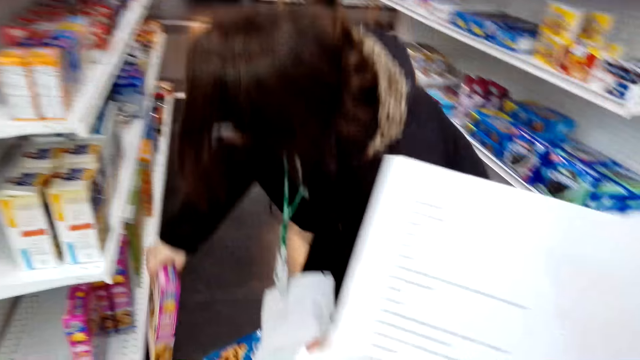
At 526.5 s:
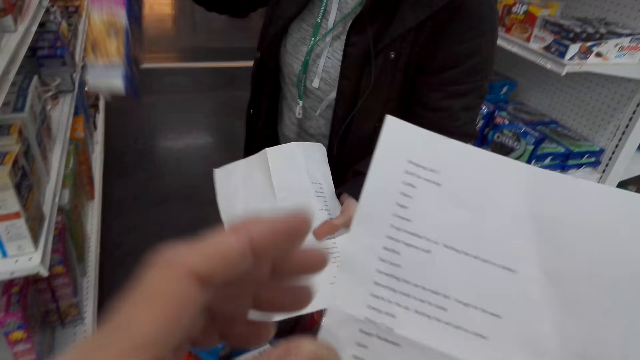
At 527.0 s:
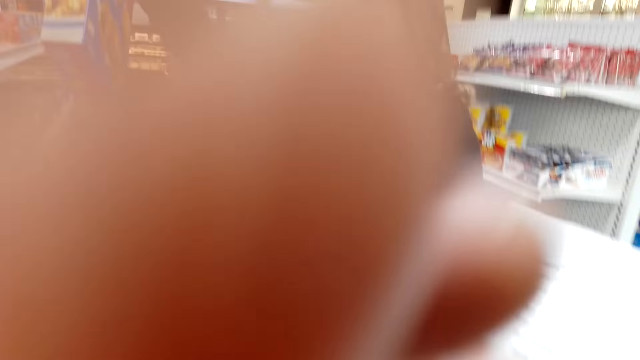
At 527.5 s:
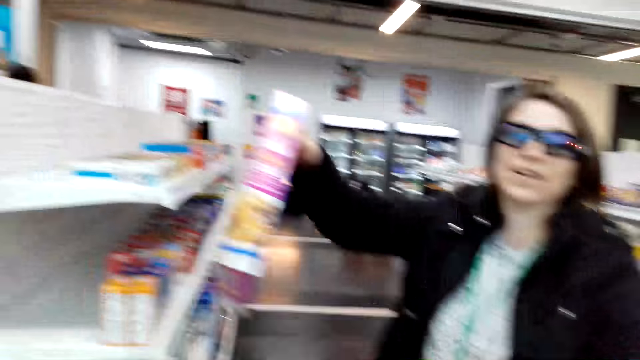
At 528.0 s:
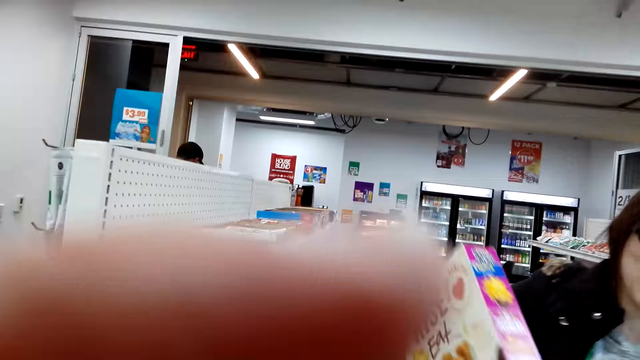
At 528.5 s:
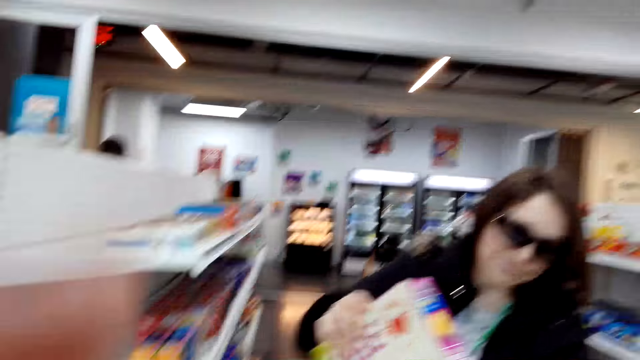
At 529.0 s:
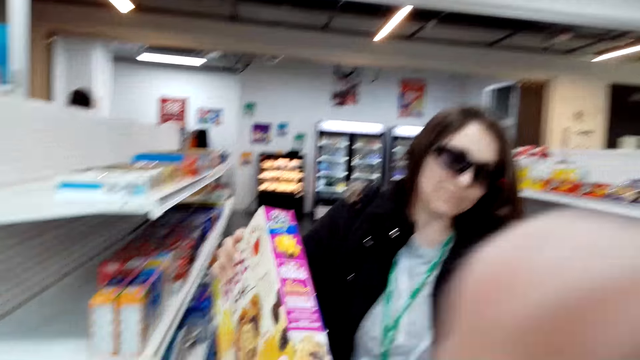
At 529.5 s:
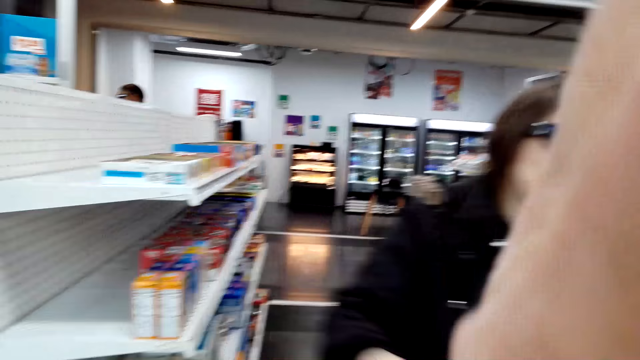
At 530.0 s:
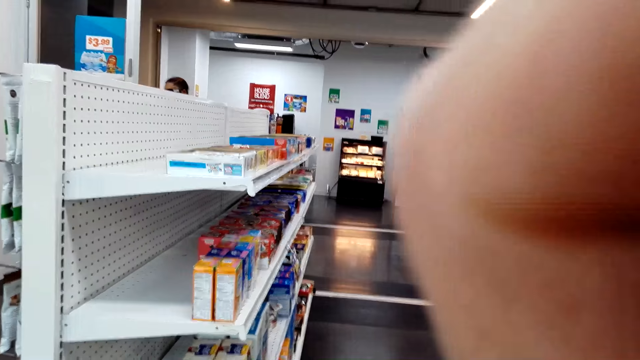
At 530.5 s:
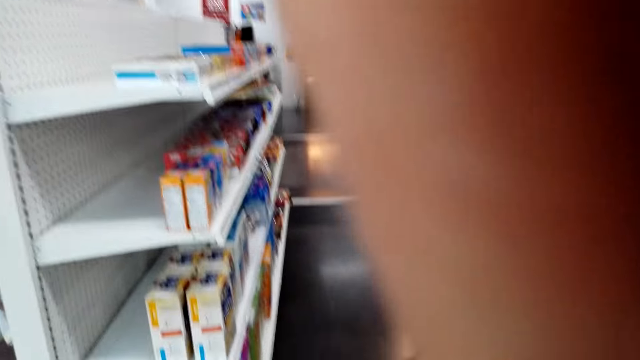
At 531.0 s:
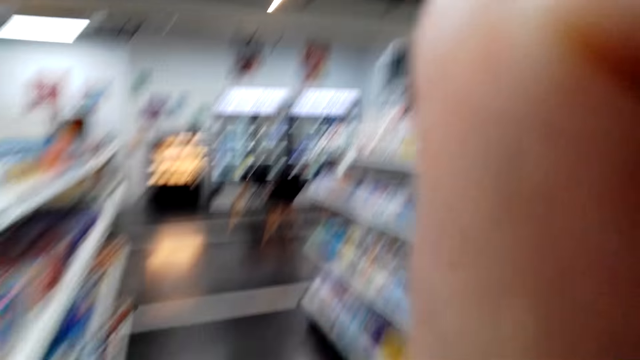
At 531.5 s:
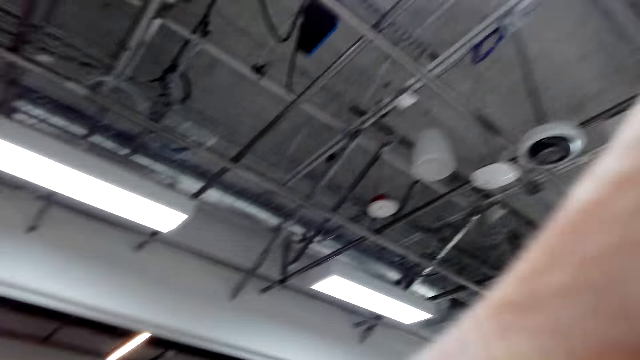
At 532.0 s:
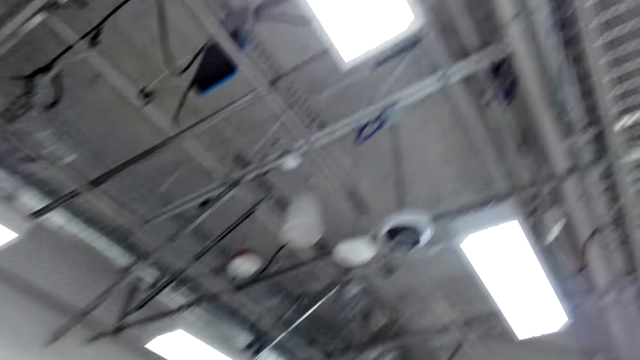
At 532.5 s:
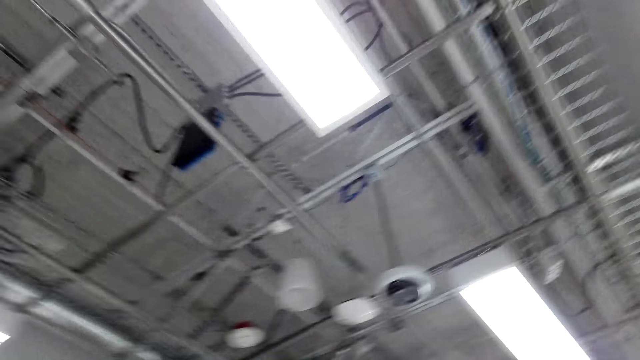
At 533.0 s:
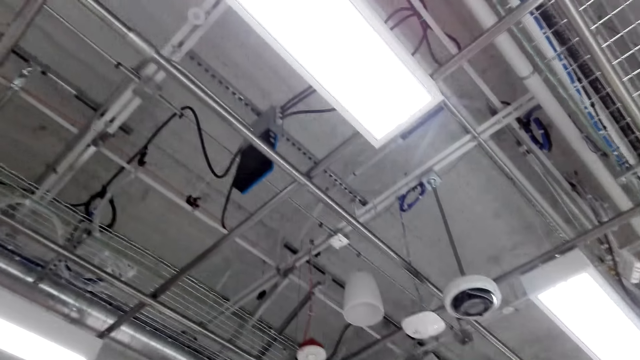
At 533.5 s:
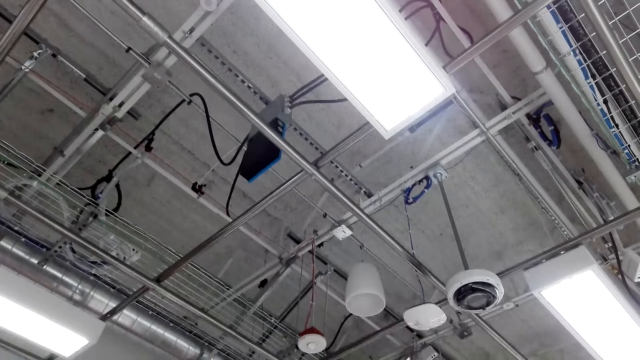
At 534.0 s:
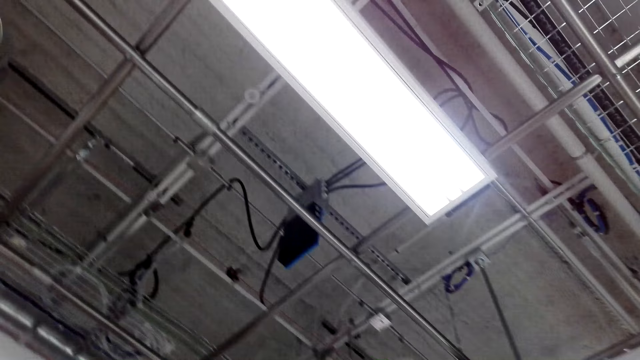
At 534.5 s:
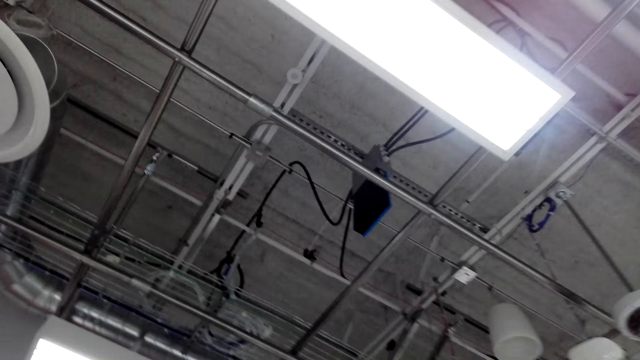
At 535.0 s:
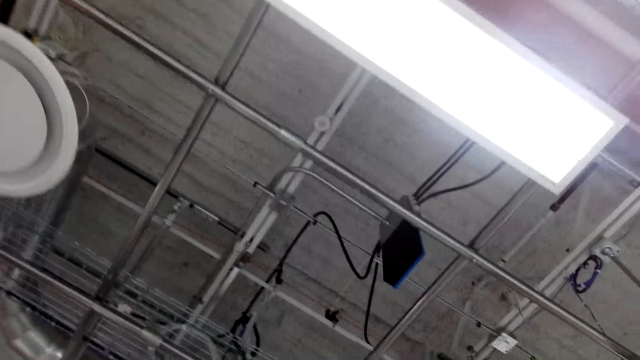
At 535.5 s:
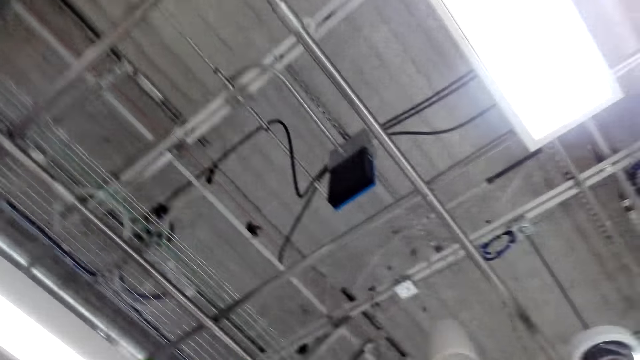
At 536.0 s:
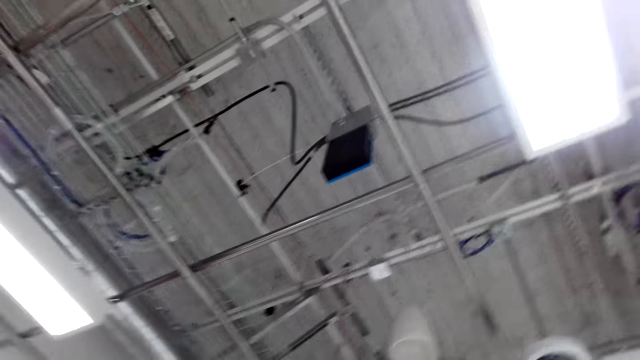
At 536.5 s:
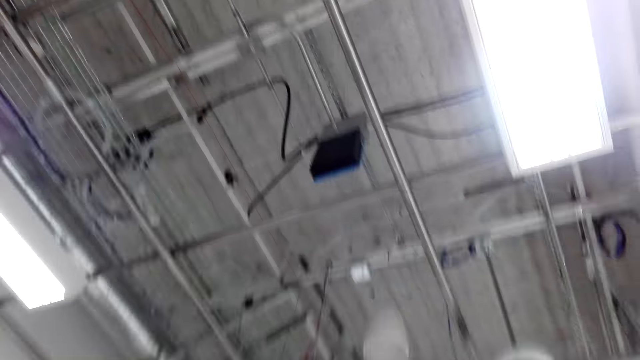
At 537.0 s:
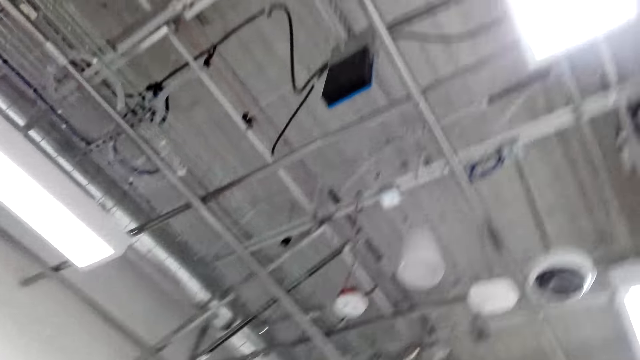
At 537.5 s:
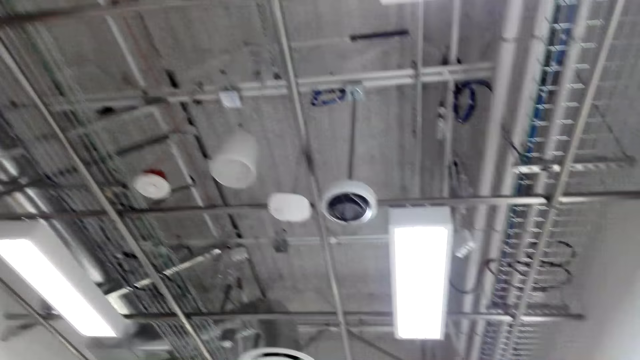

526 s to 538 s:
The camera wearer holds the camera. A woman talks to the camera wearer. The camera wearer holds the camera. The woman talks to the camera wearer. The camera wearer stares at the roof. The woman talks to the camera wearer.

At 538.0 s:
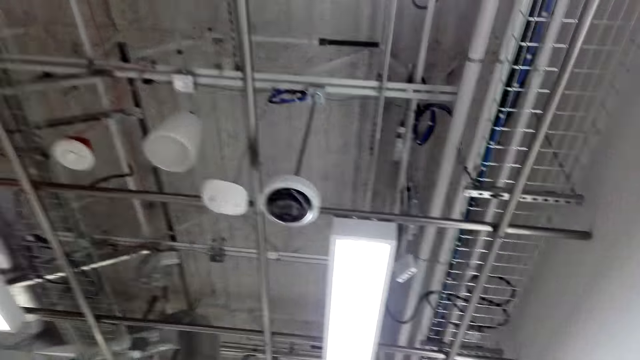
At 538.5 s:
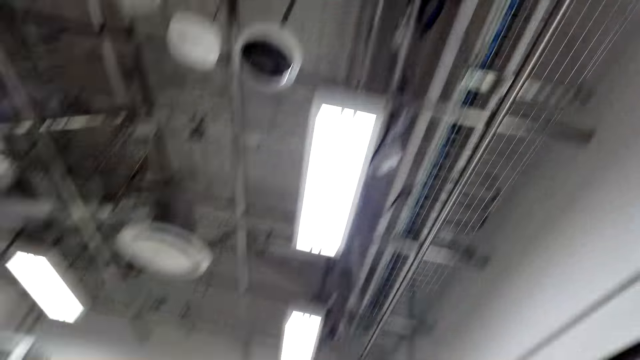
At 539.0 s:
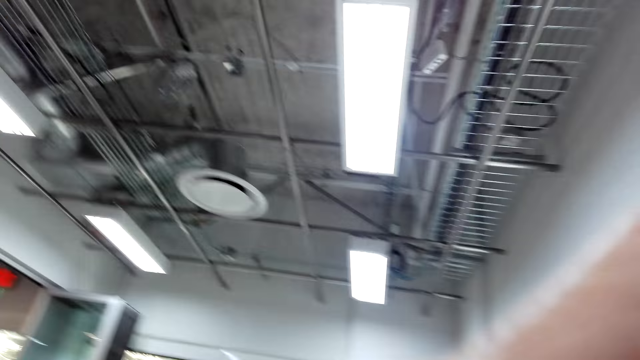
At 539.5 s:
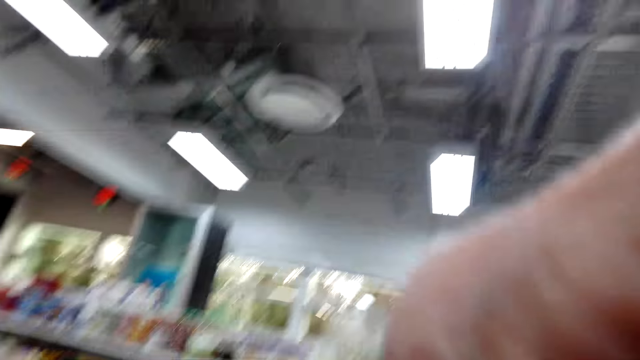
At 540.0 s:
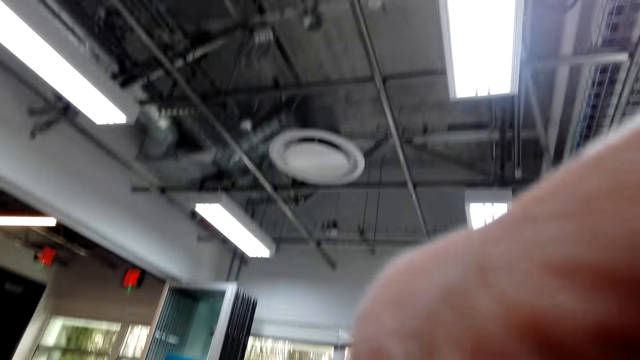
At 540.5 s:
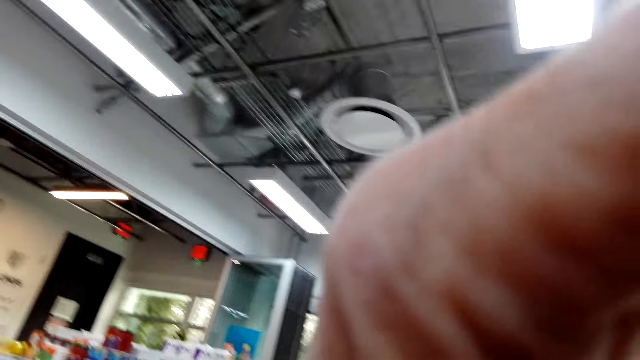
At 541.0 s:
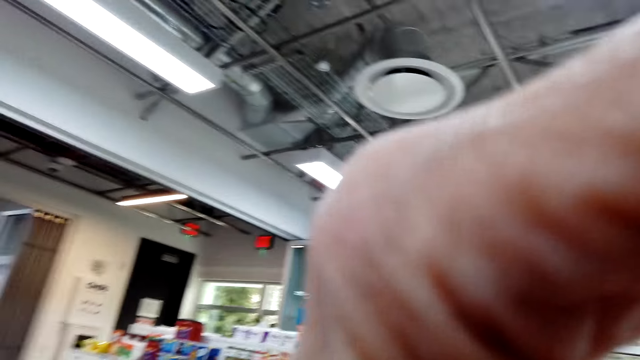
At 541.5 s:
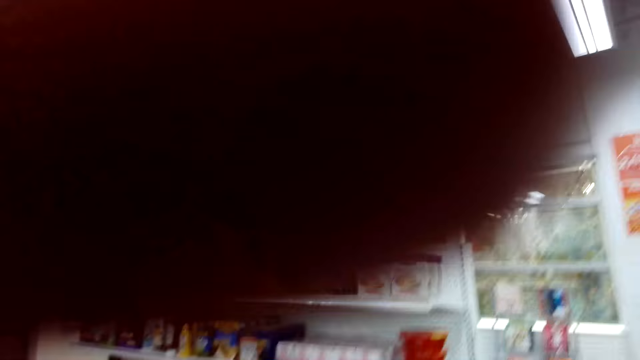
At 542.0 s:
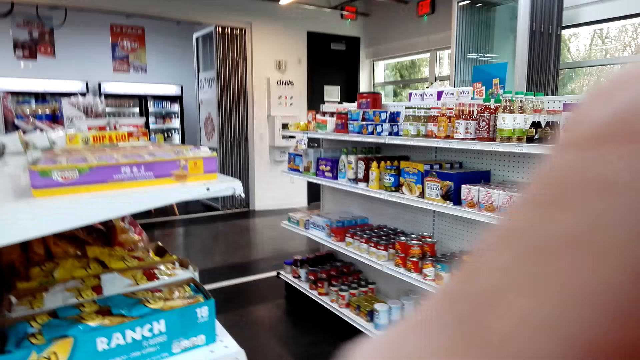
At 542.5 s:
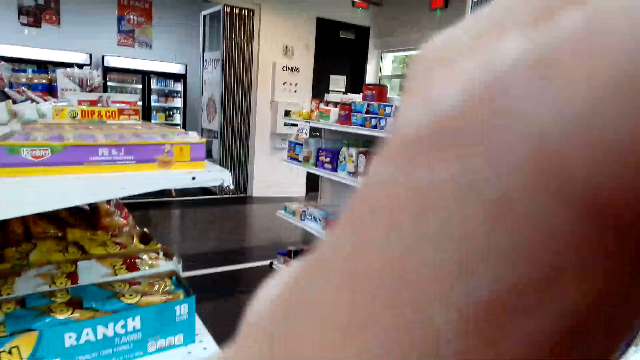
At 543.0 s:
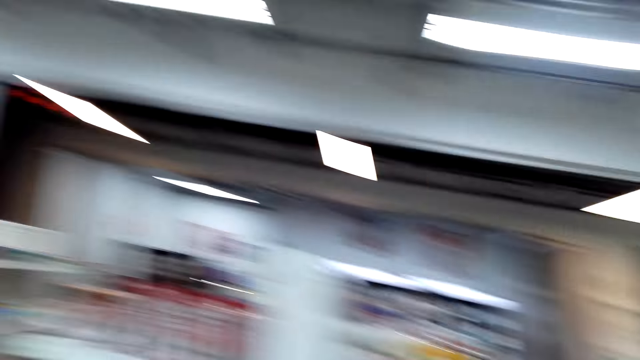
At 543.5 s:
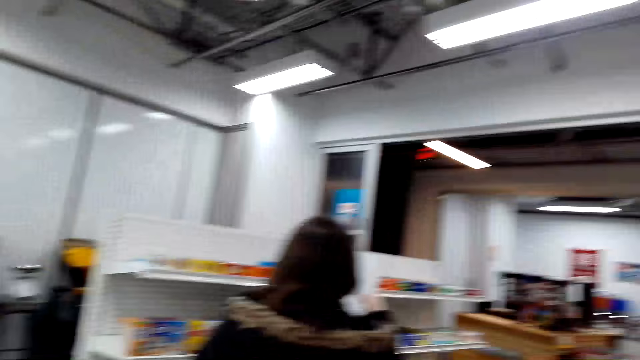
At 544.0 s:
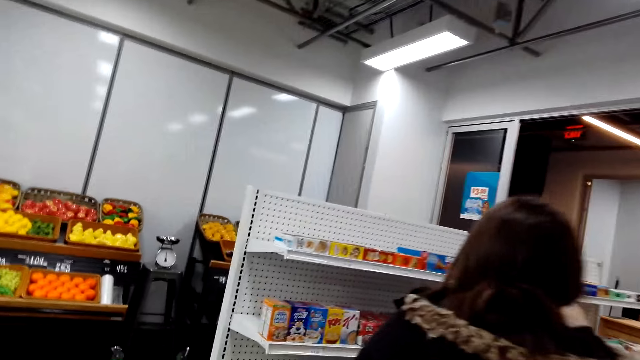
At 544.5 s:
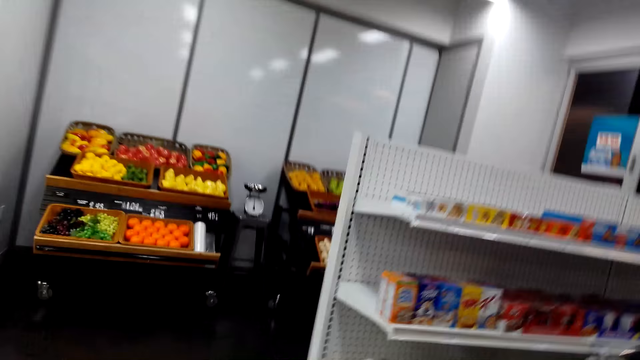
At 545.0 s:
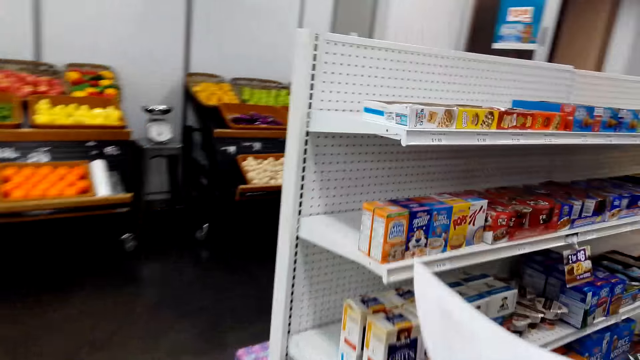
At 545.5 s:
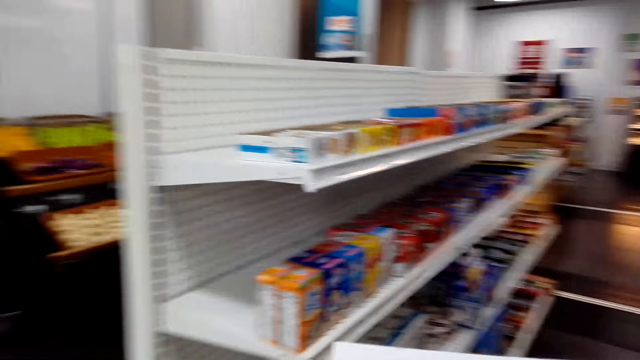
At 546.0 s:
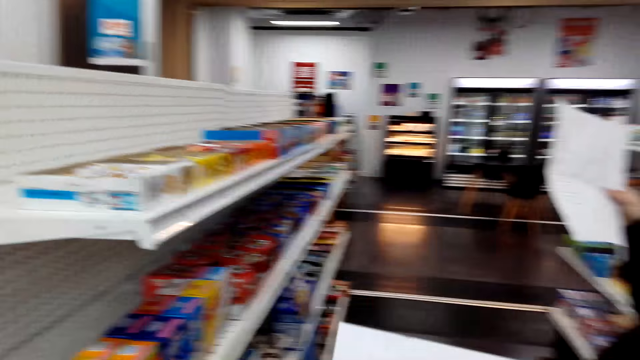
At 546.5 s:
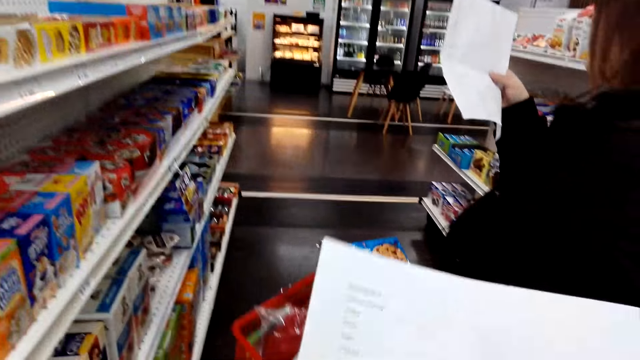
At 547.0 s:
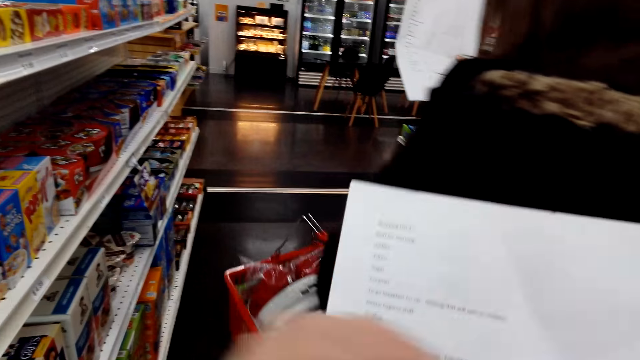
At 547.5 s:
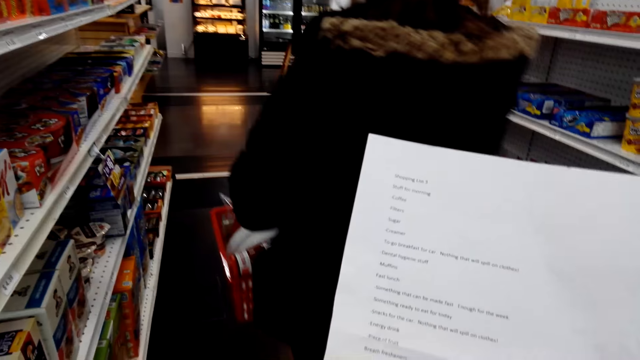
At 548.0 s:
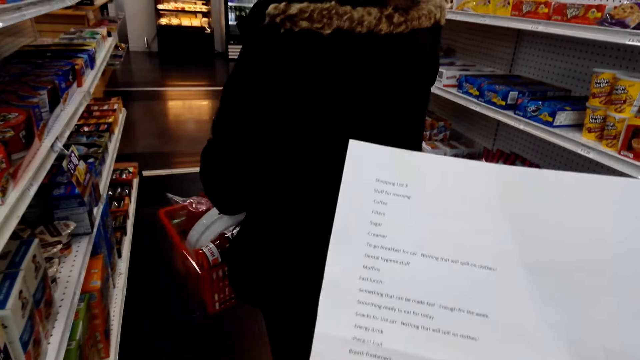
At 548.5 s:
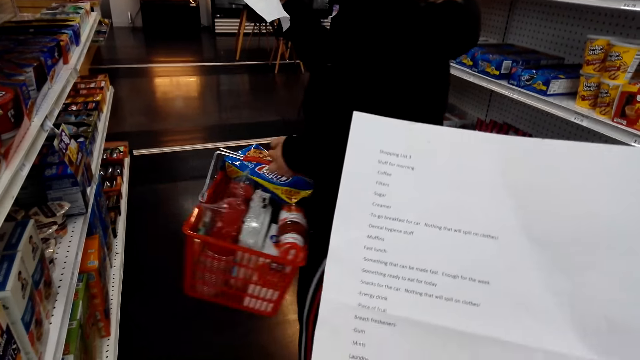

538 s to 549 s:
The camera wearer fixes the camera. They walk towards a woman. They stare at the list.
